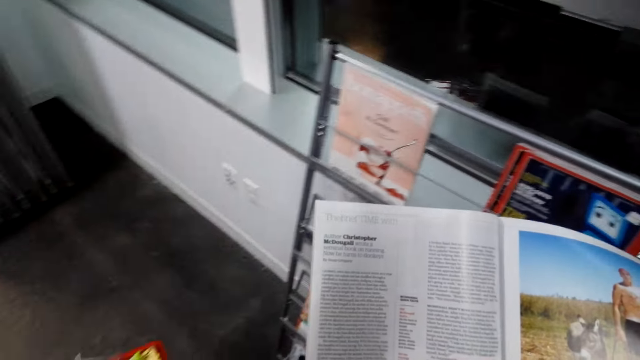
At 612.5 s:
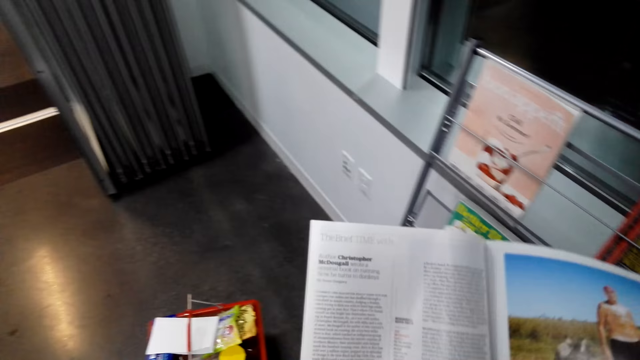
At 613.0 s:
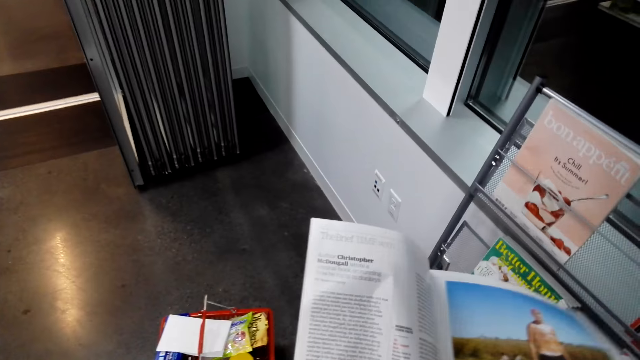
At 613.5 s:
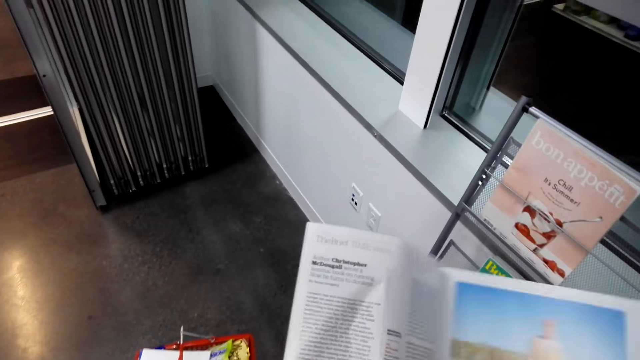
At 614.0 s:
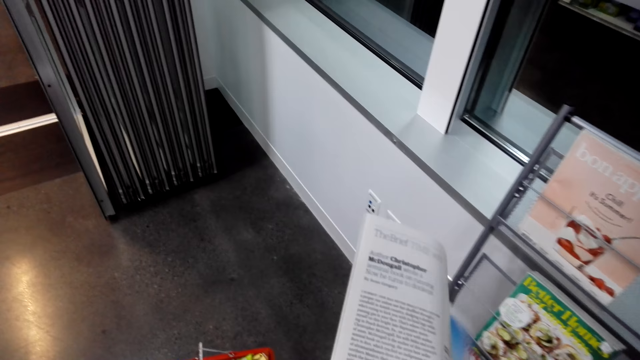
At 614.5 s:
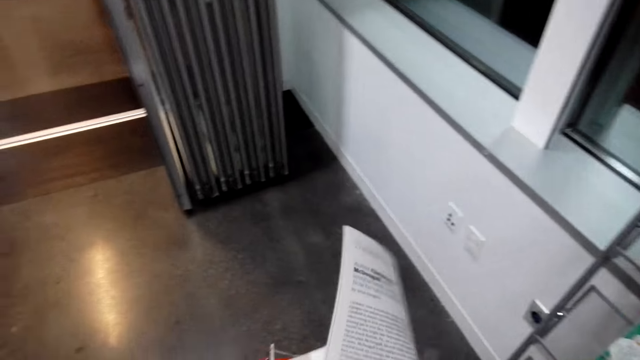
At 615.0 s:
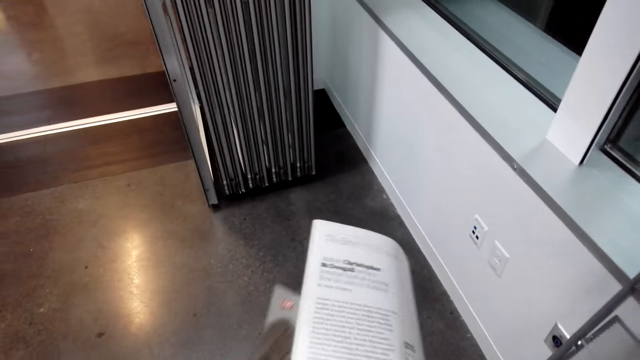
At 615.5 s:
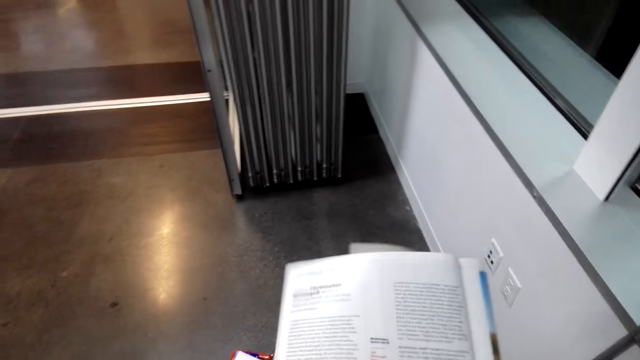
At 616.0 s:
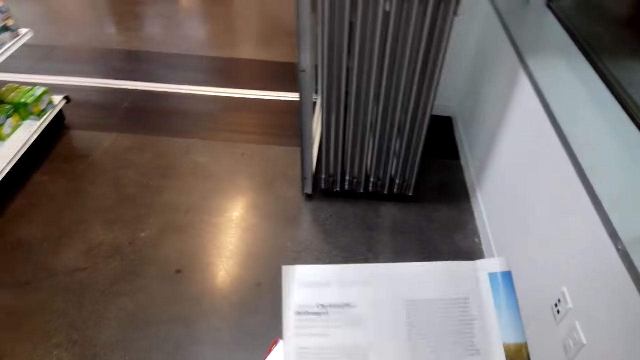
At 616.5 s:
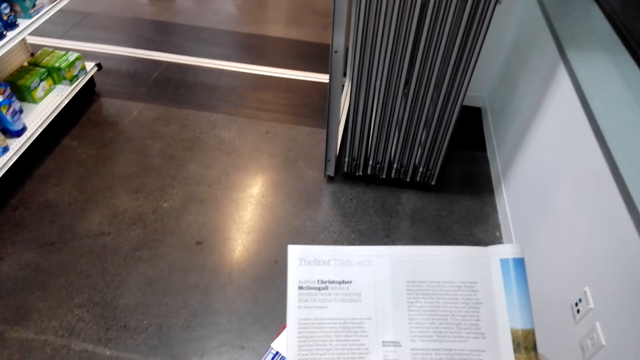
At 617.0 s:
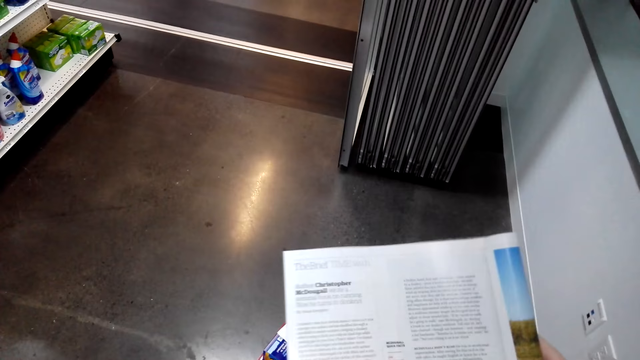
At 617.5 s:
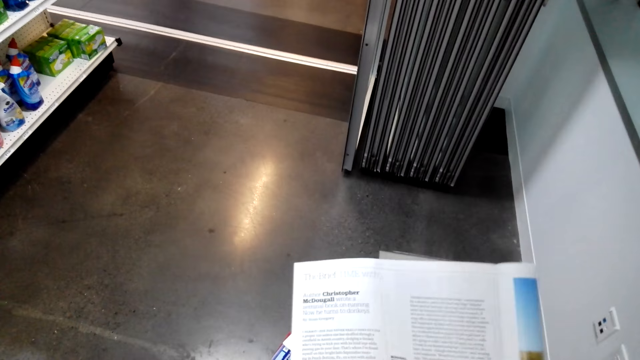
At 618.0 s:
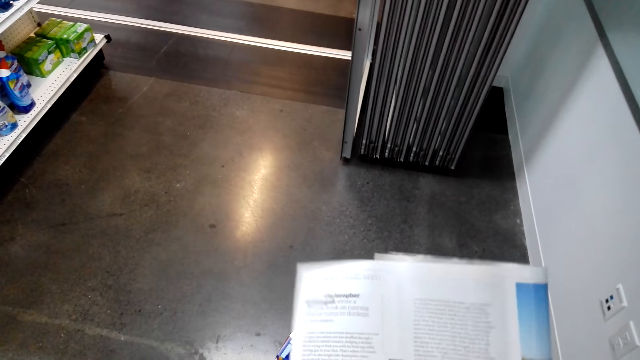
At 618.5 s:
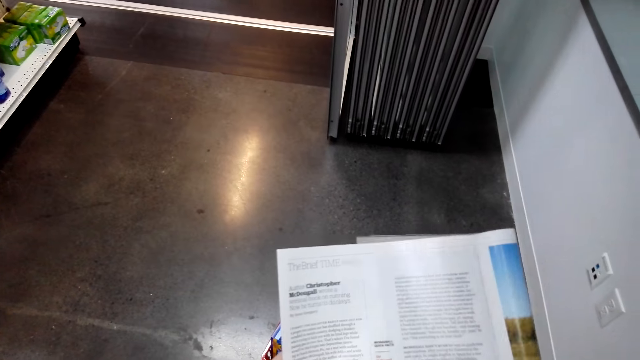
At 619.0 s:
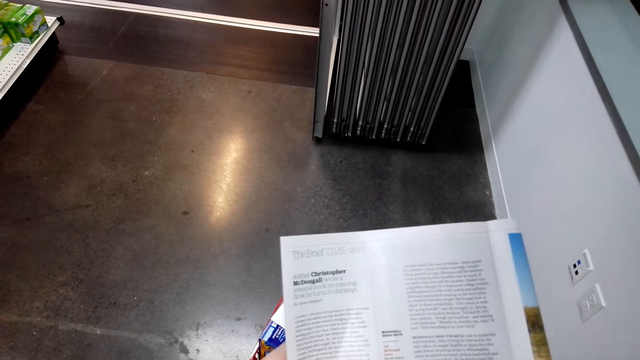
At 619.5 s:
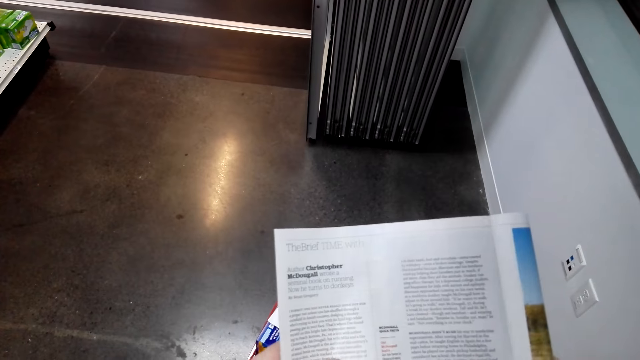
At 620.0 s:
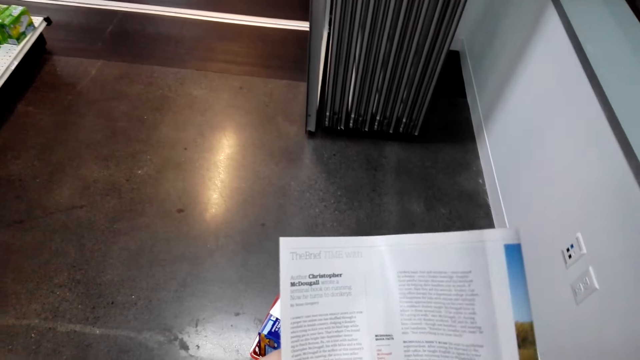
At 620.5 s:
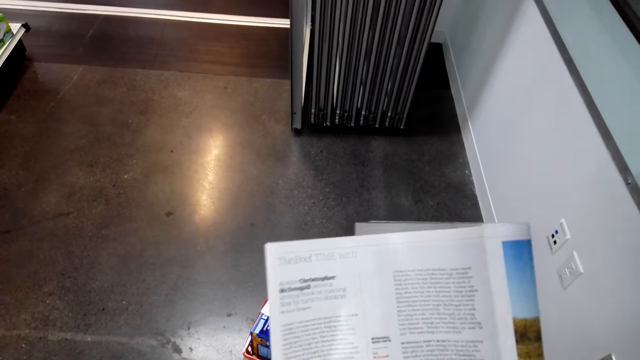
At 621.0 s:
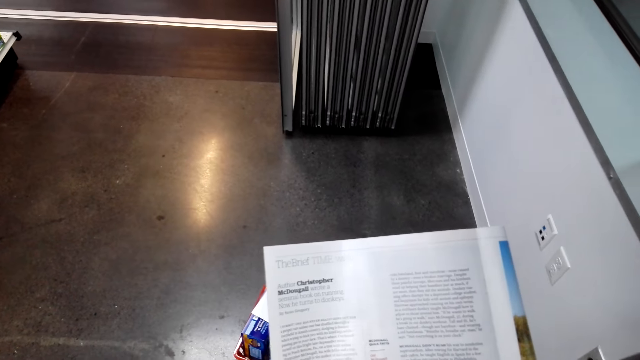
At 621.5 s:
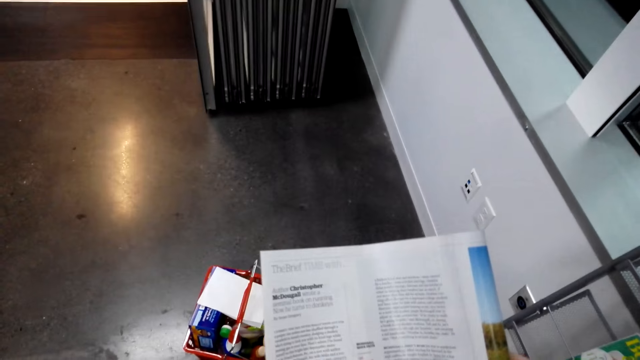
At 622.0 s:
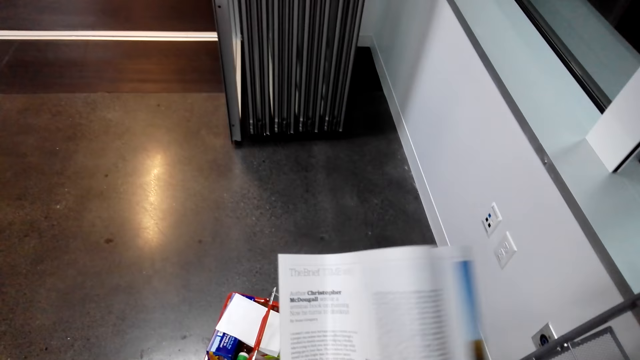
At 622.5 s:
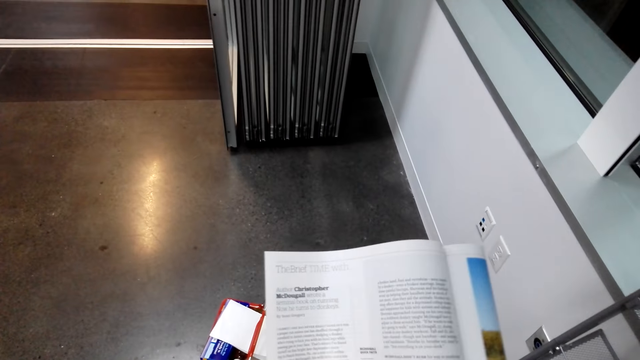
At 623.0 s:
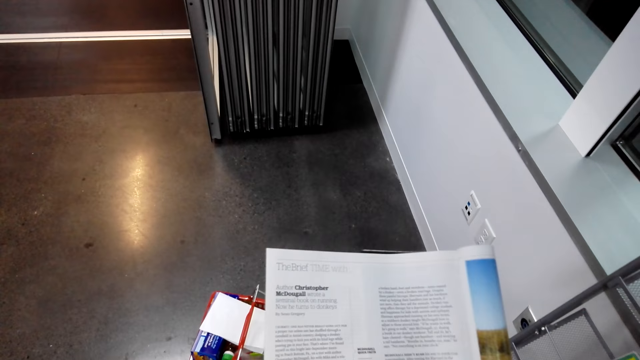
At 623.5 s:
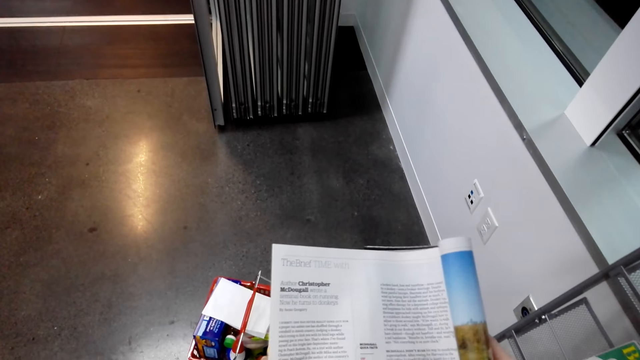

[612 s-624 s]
The camera wearer flips the magazine. They read the magazine.

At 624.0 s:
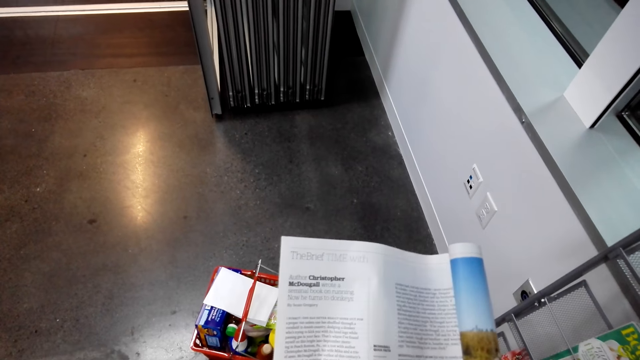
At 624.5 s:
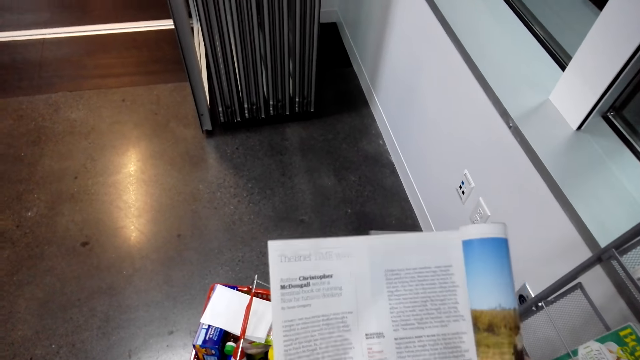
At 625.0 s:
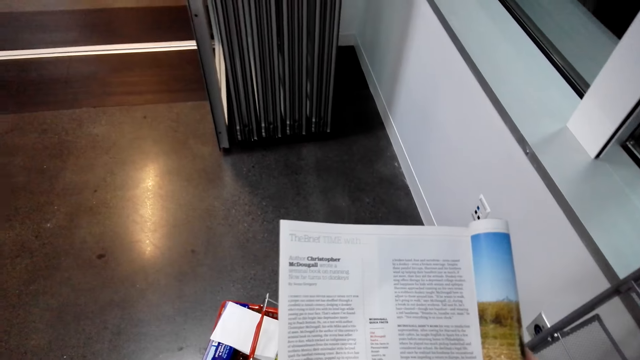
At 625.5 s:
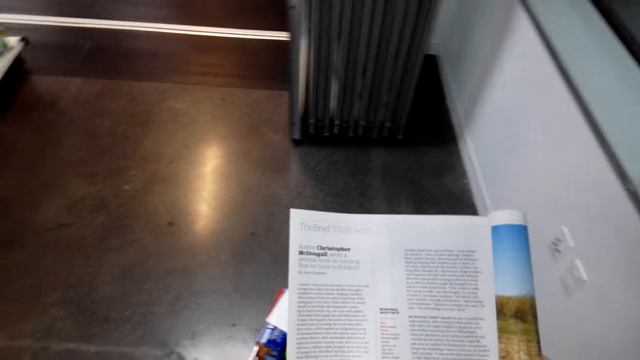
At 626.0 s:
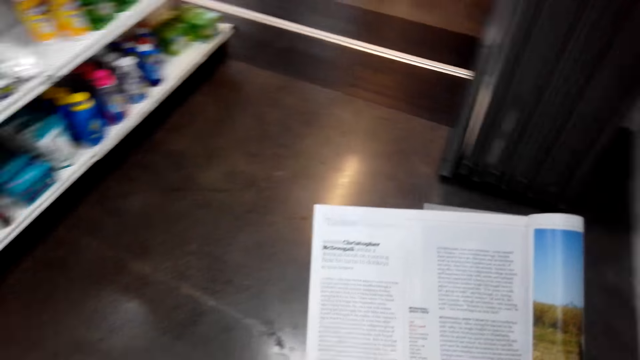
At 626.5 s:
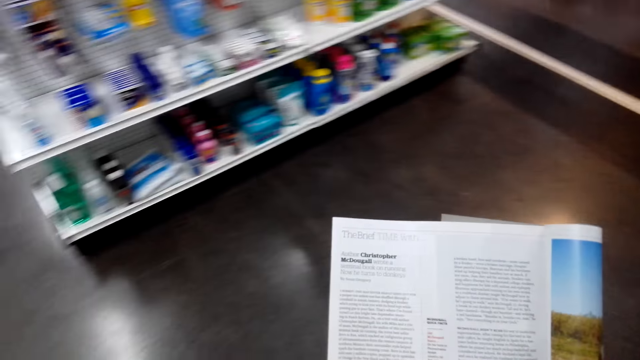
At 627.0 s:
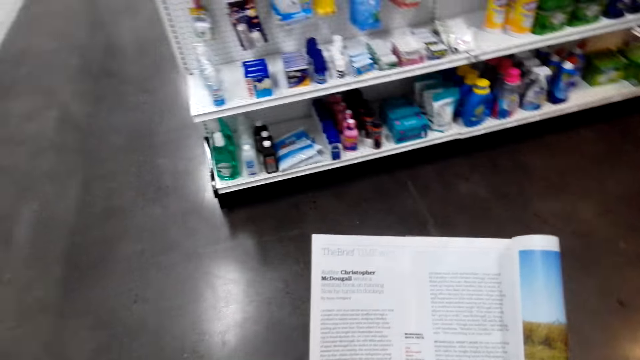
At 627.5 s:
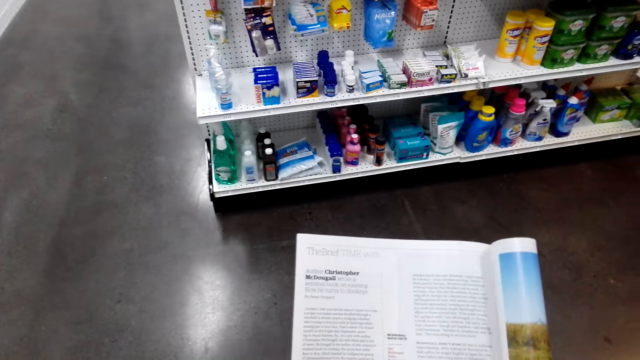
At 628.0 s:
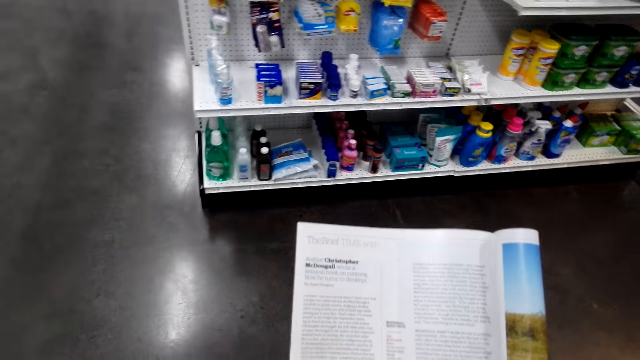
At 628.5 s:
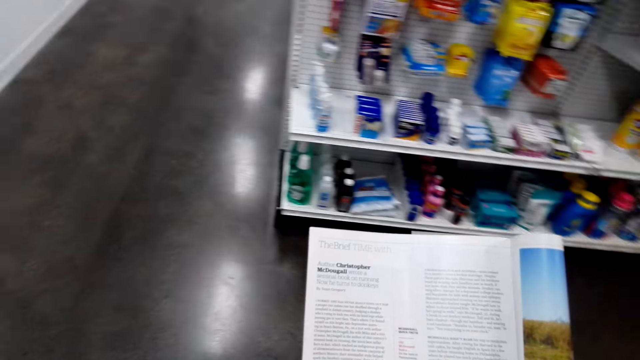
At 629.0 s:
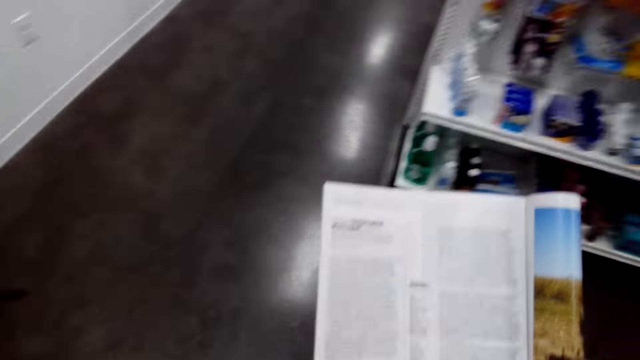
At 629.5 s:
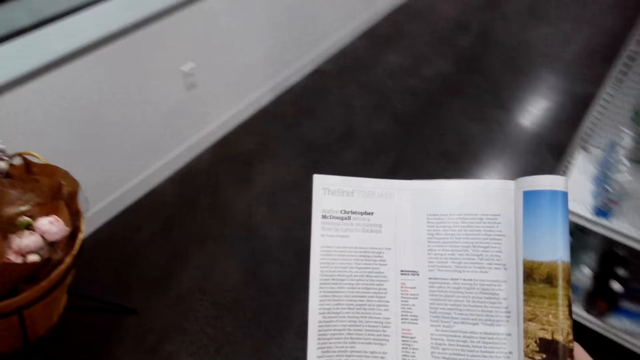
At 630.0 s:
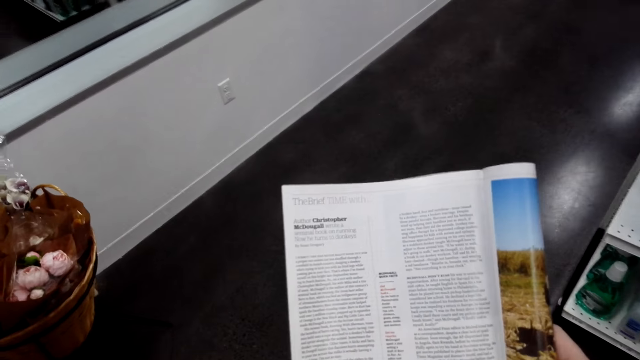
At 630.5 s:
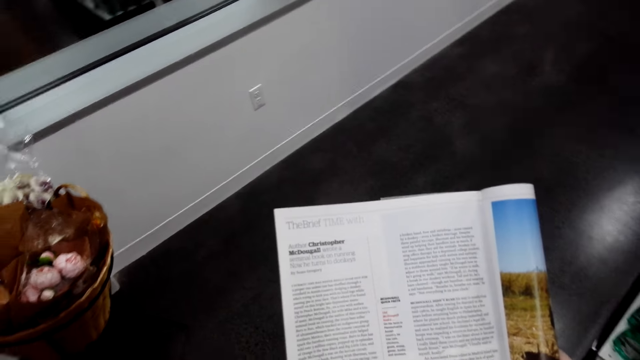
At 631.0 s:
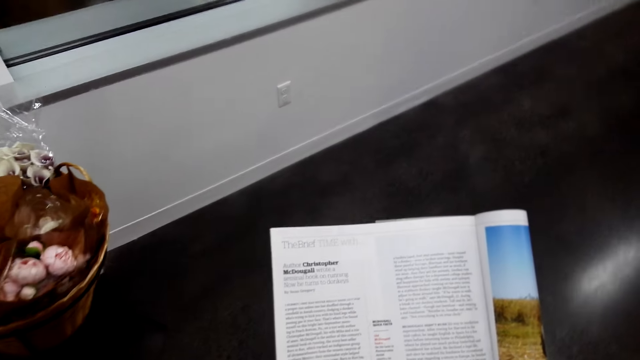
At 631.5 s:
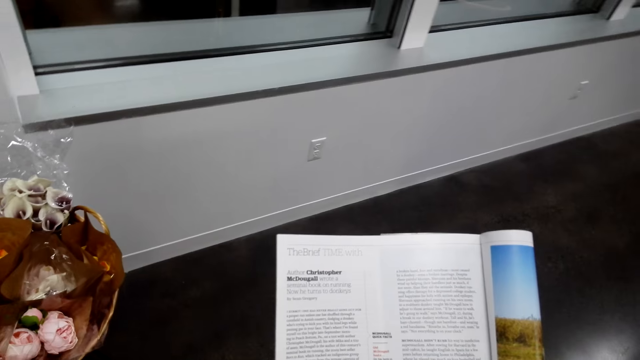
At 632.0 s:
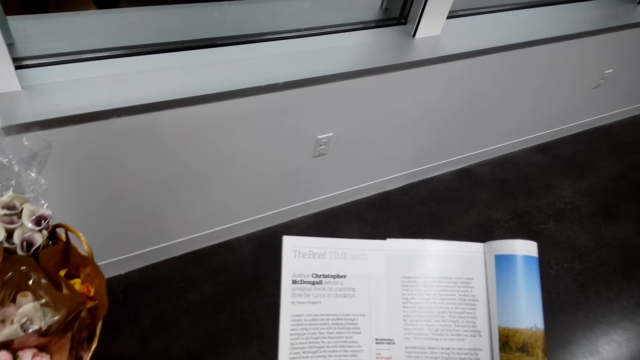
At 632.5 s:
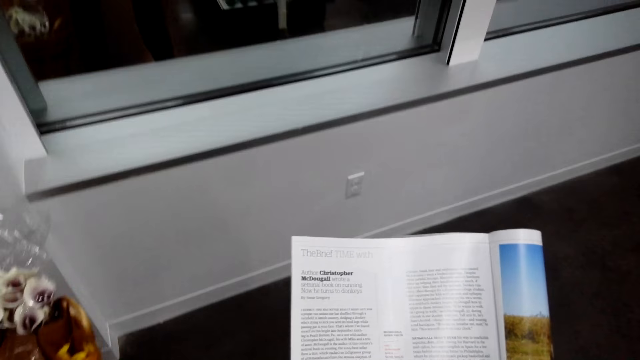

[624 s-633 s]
The camera wearer turns around. They read the magazine. They walk around the shop. They read the magazine.
